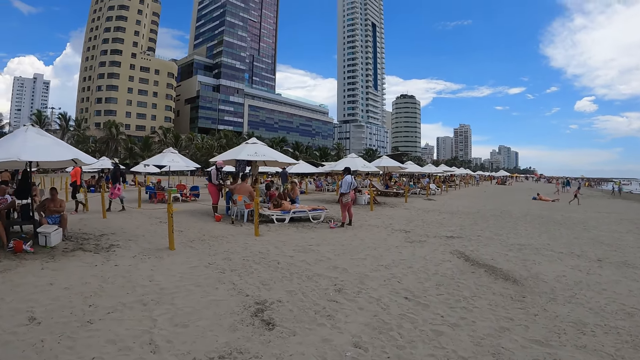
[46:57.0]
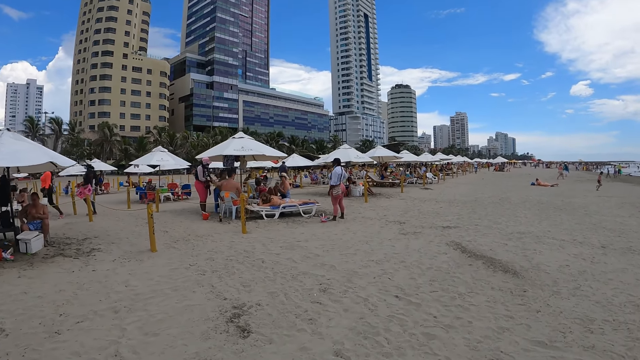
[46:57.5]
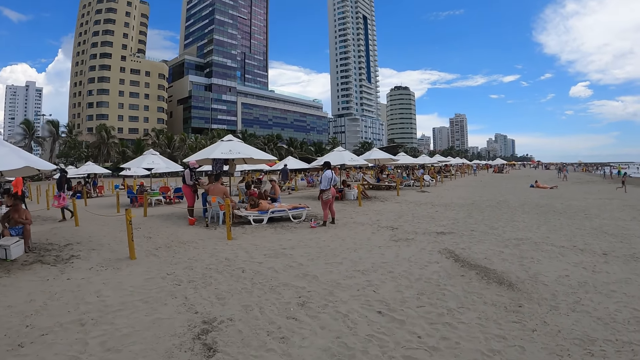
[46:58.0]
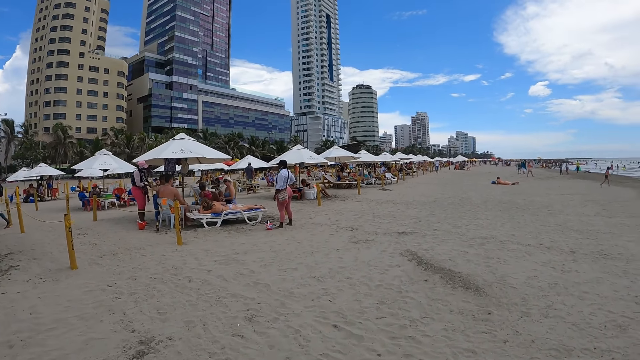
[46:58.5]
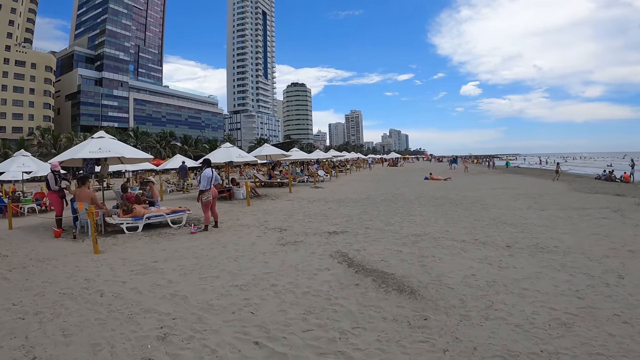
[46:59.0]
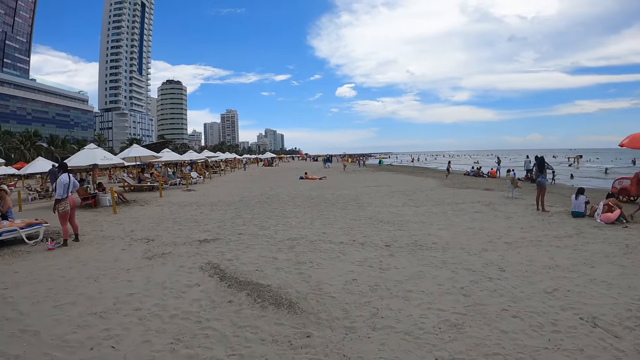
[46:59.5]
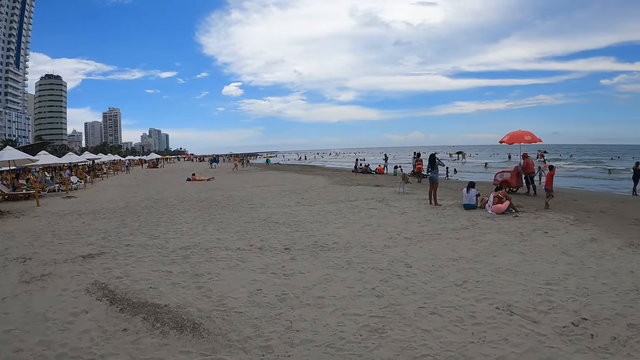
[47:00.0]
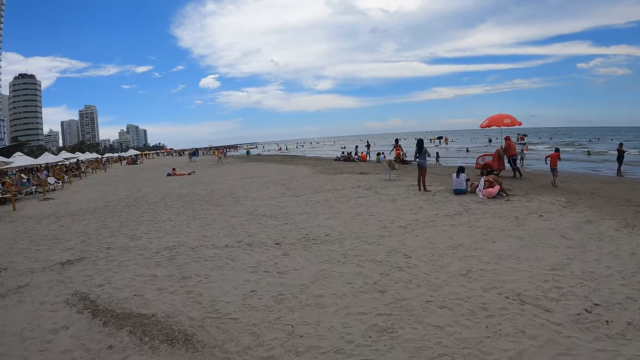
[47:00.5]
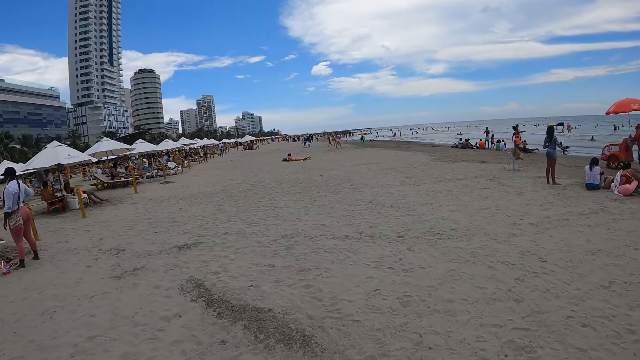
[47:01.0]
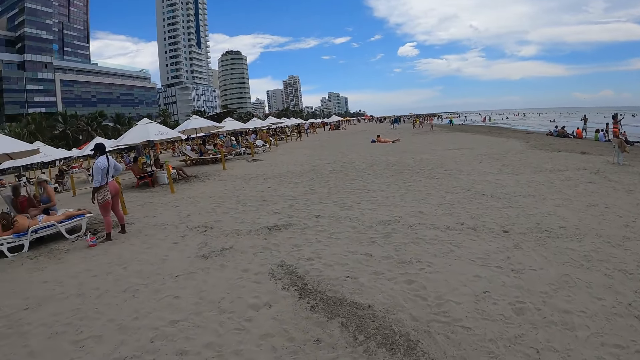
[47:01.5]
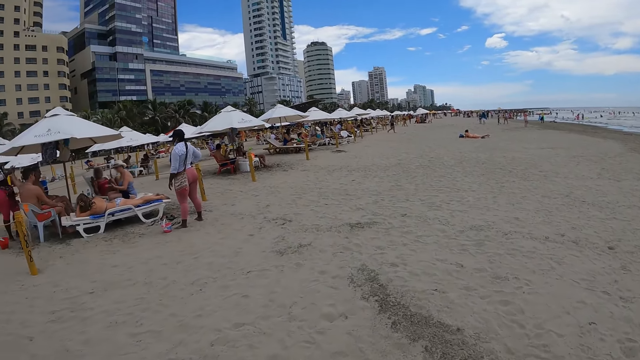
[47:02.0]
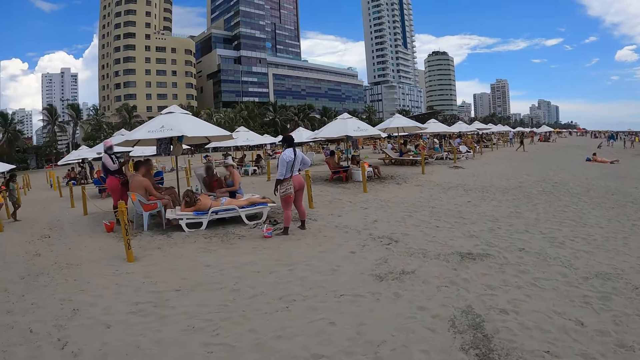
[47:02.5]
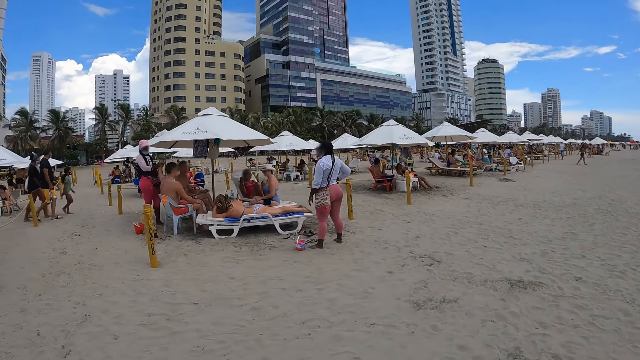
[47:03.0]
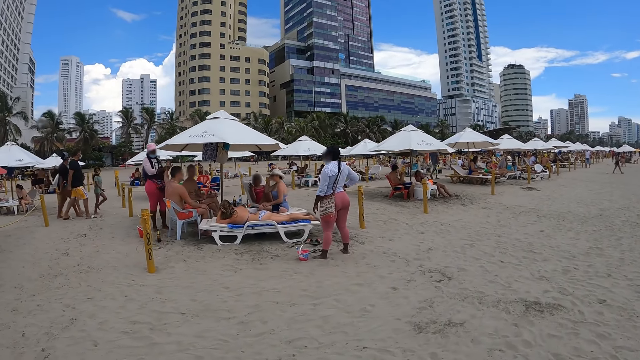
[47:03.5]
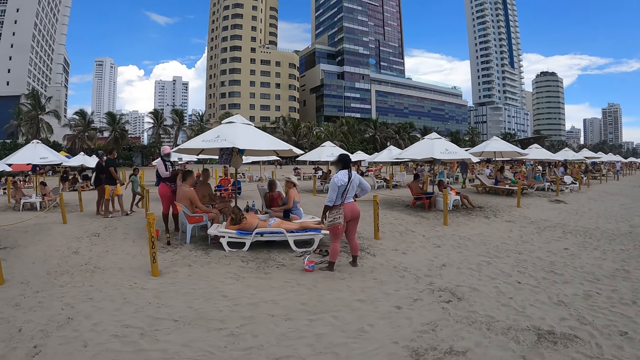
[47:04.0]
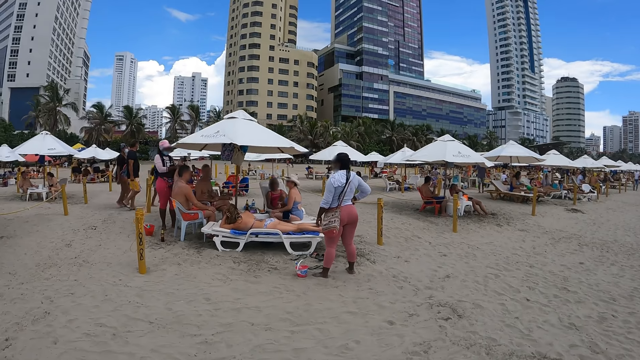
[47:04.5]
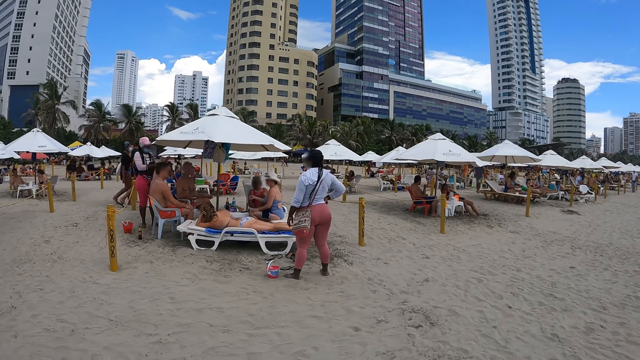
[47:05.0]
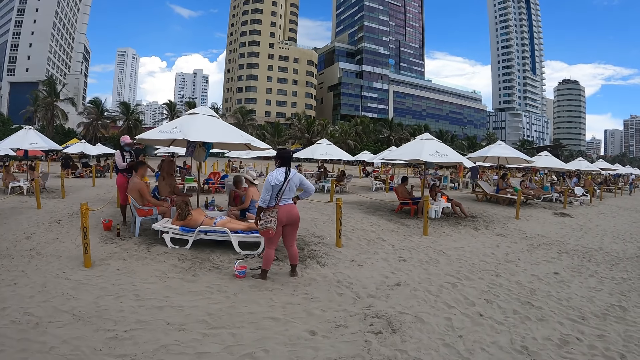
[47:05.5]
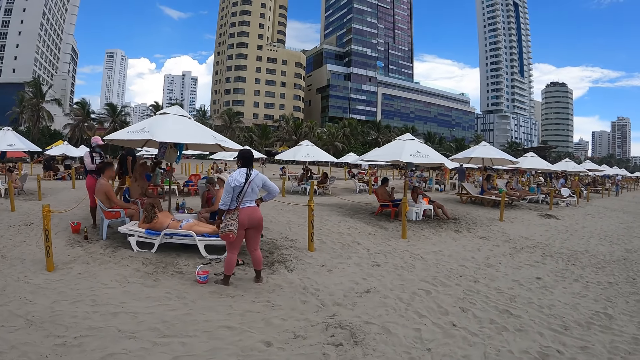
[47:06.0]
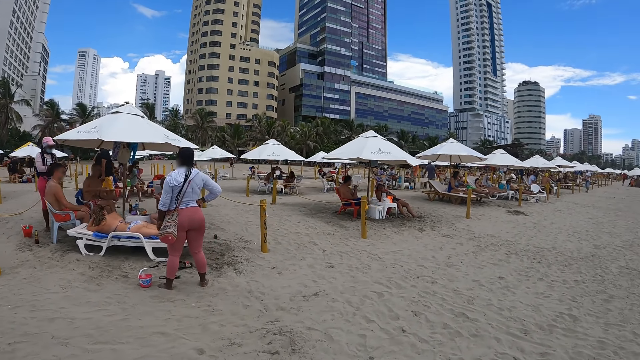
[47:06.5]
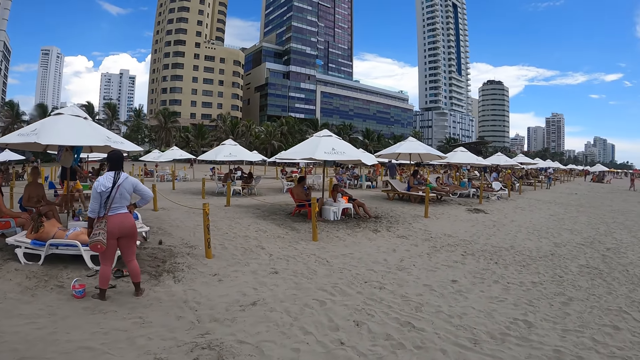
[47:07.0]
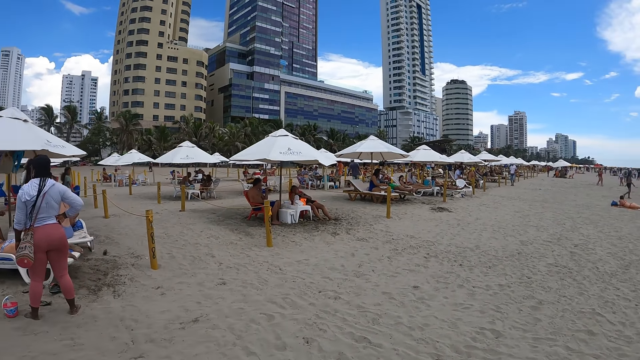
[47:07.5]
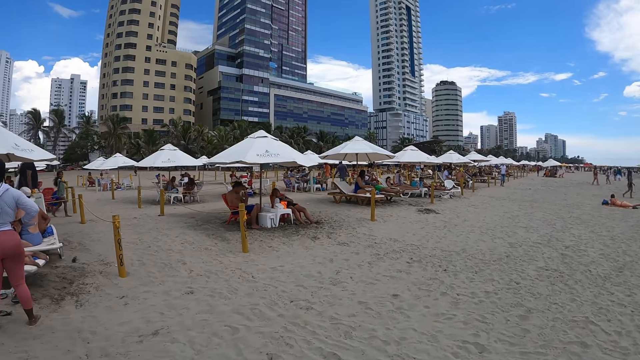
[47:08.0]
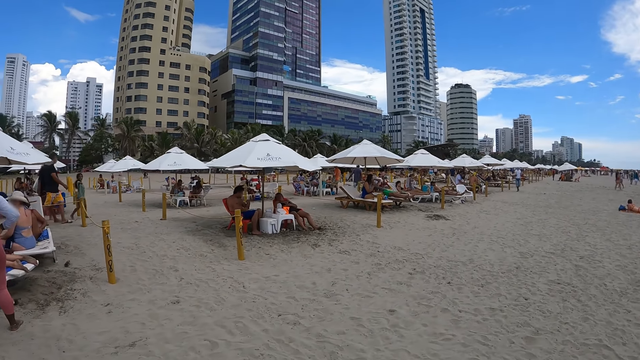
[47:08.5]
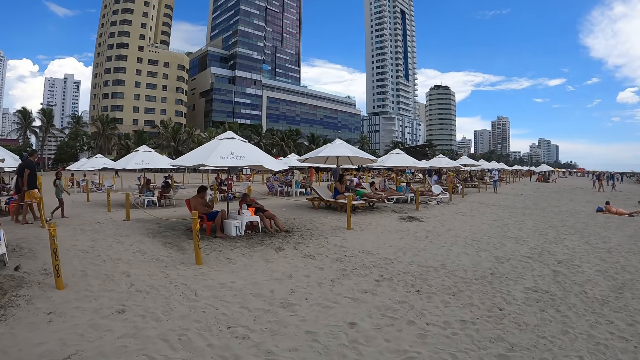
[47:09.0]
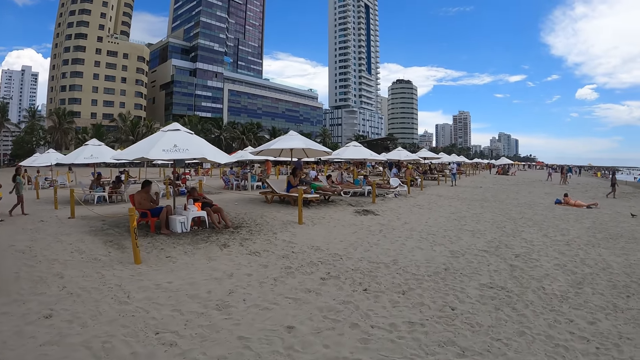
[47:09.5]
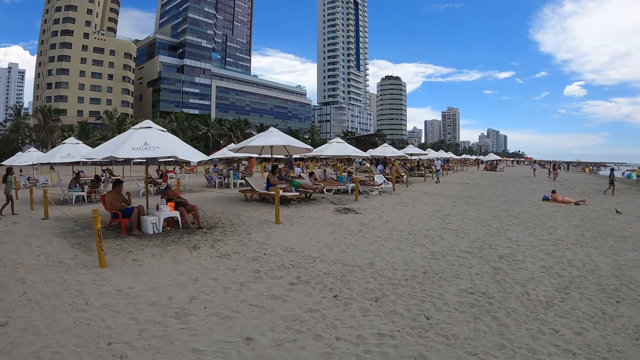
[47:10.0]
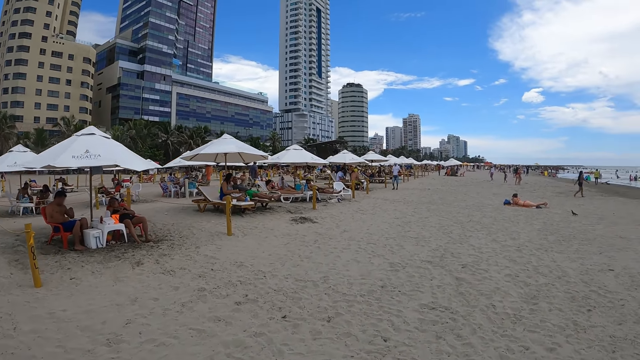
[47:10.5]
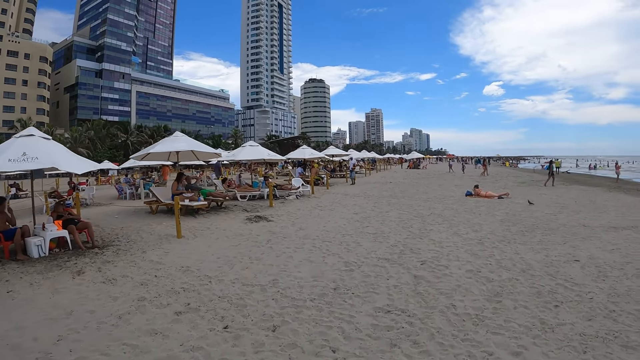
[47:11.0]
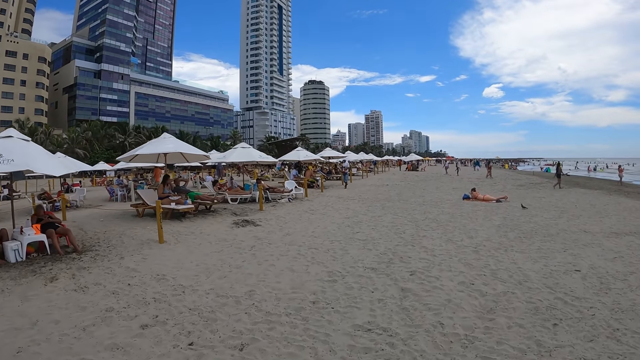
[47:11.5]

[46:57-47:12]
The camera wearer looks around. They look around again. They walk on the beach. They walk on the beach again.

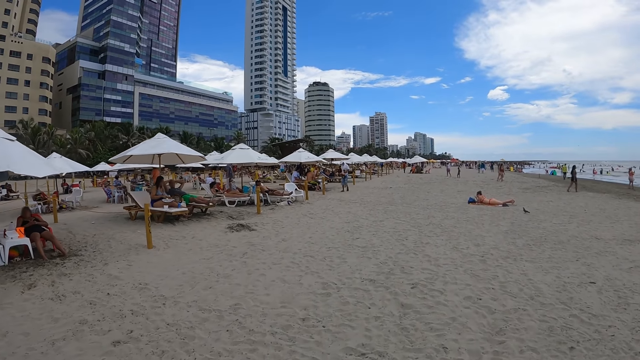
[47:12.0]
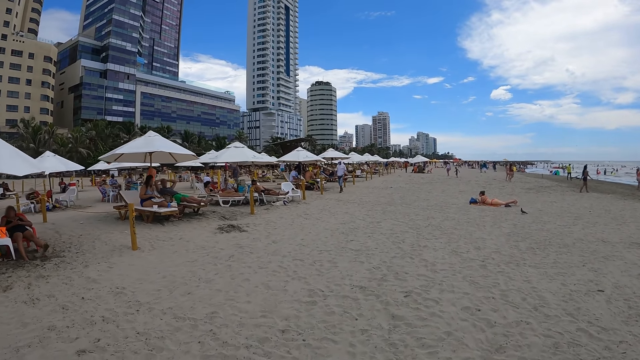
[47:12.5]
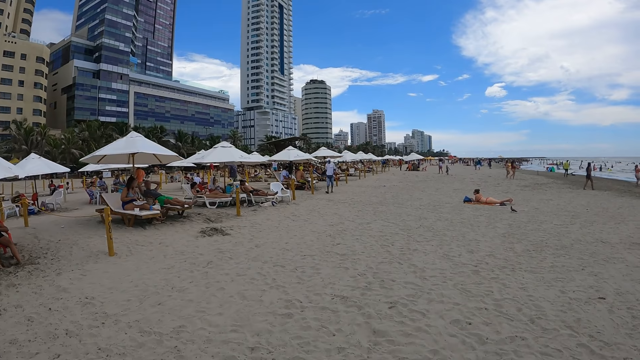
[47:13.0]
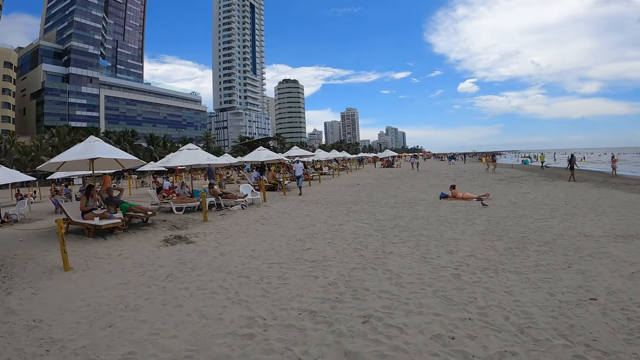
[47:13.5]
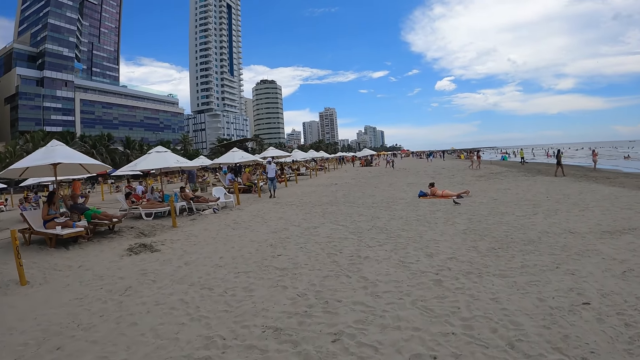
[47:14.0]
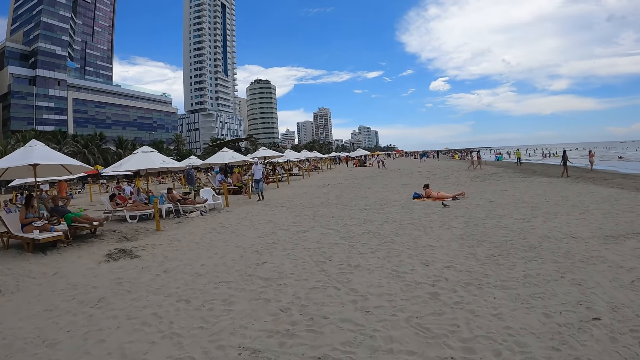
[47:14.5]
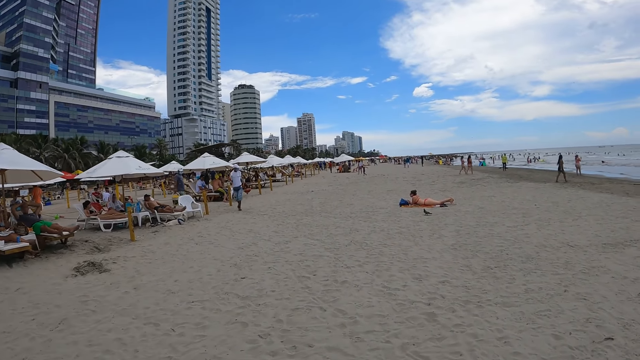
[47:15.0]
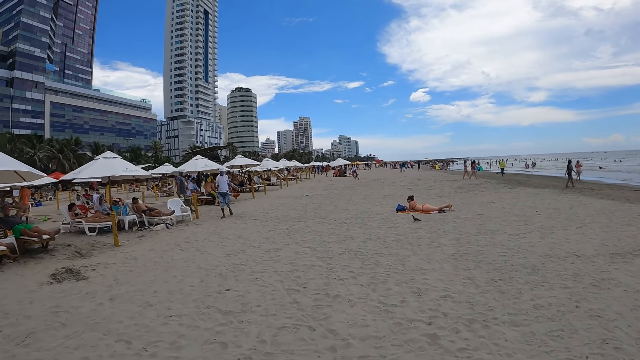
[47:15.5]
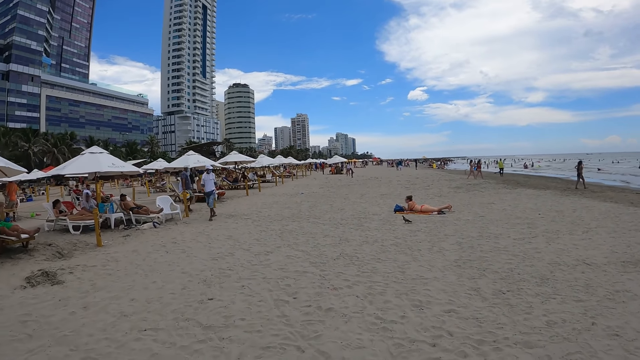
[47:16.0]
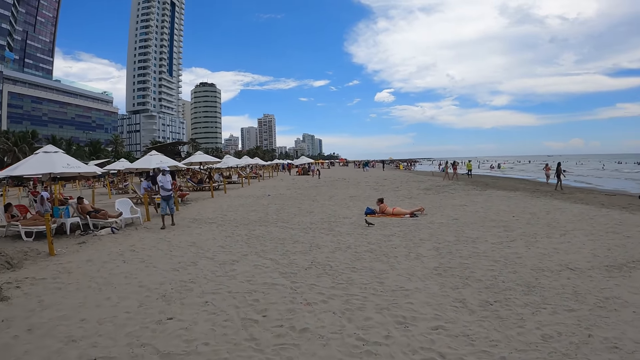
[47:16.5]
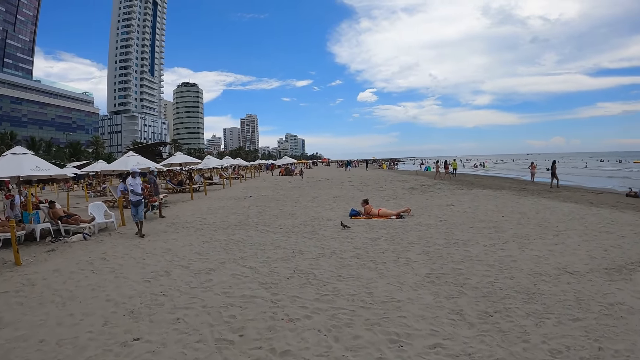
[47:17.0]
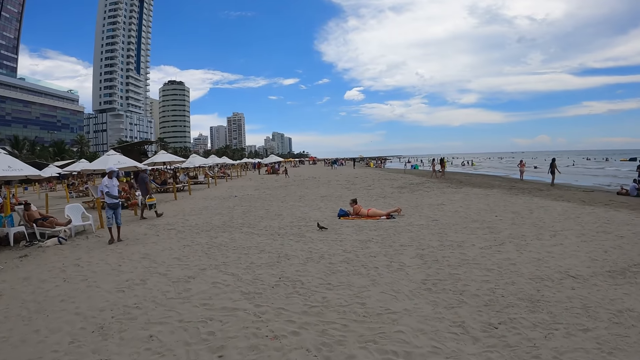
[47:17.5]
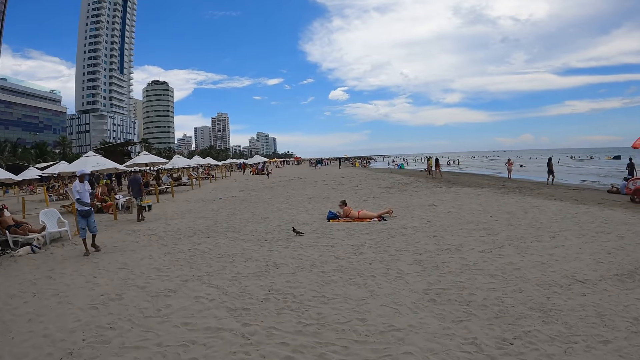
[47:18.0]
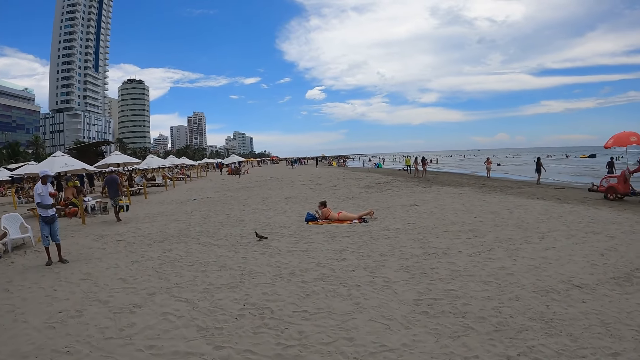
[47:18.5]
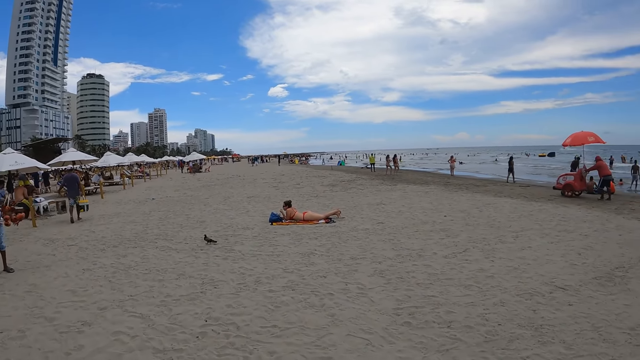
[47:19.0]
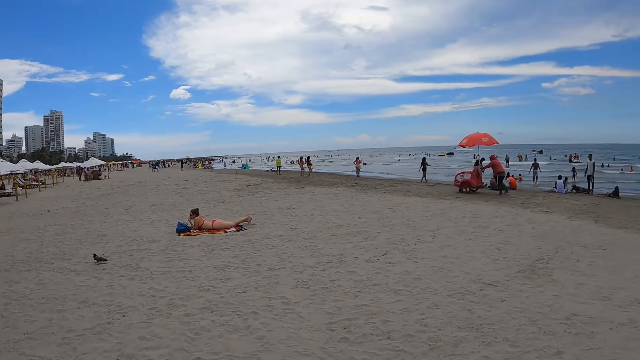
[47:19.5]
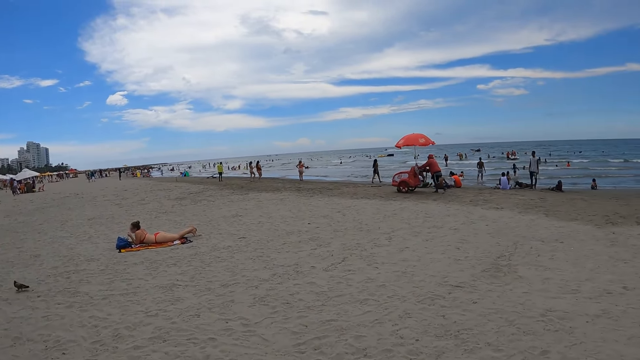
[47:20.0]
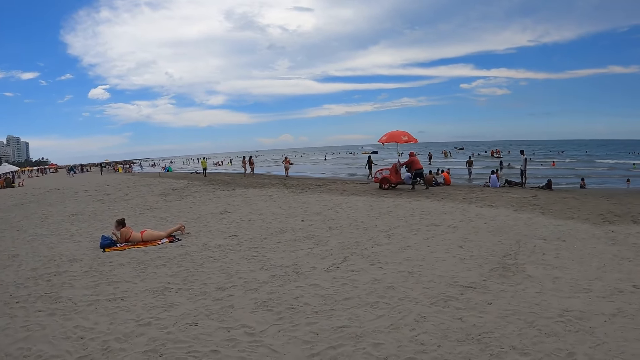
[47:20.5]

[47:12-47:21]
The camera wearer walks on the beach. They look around.
